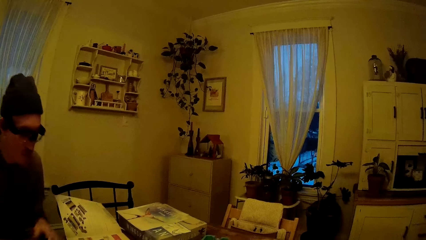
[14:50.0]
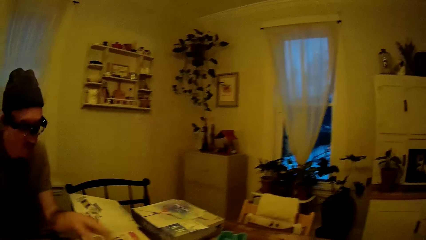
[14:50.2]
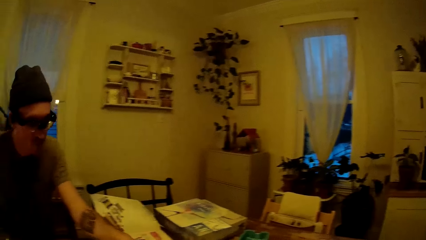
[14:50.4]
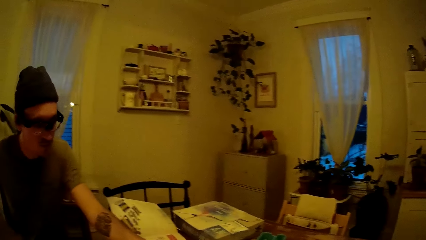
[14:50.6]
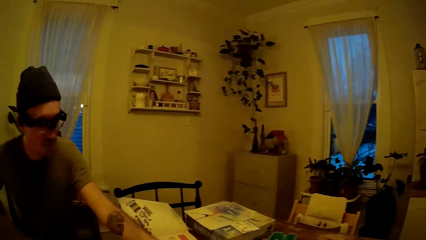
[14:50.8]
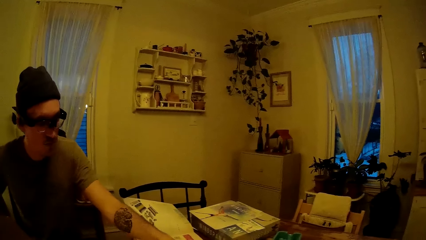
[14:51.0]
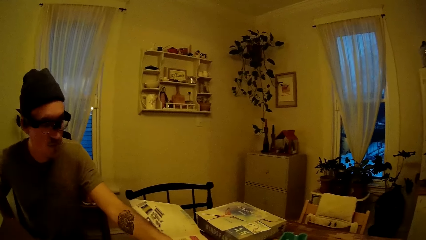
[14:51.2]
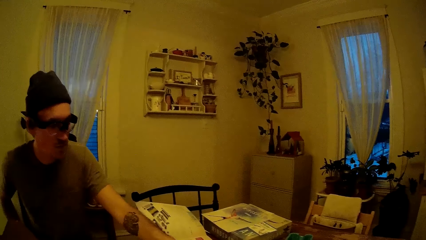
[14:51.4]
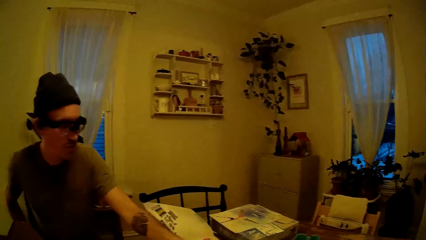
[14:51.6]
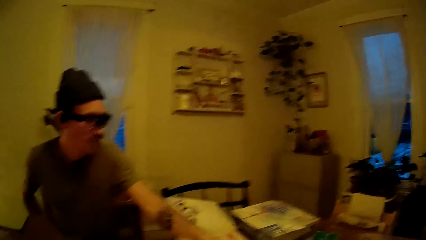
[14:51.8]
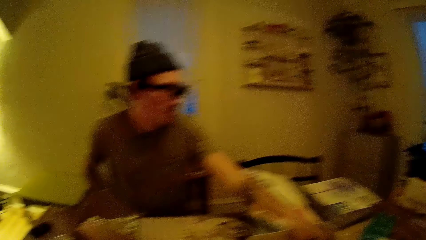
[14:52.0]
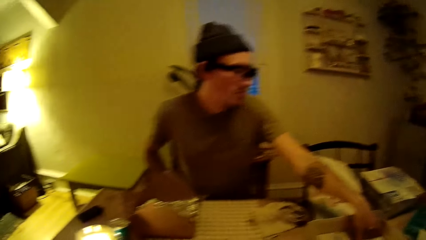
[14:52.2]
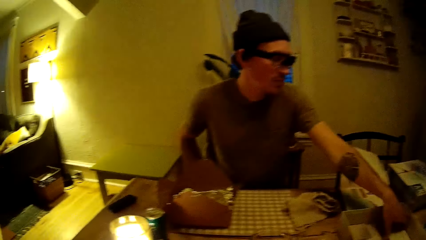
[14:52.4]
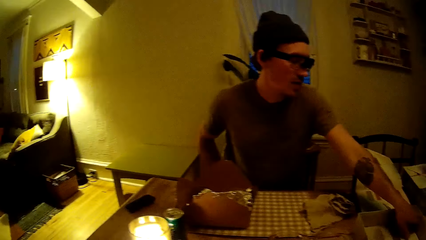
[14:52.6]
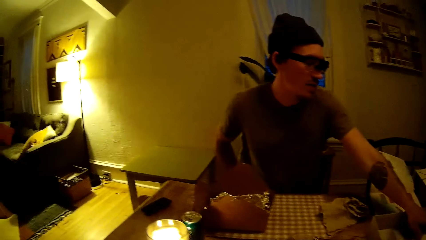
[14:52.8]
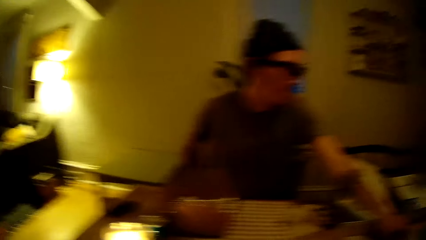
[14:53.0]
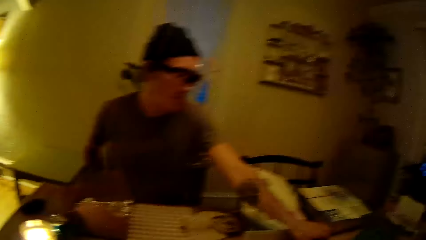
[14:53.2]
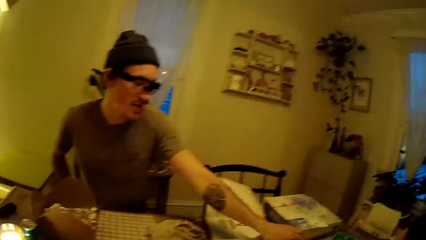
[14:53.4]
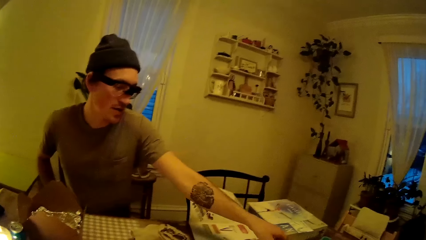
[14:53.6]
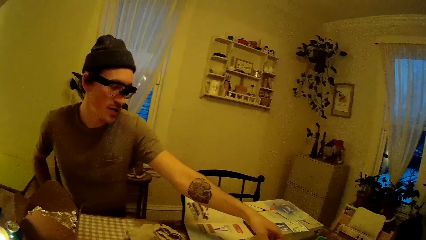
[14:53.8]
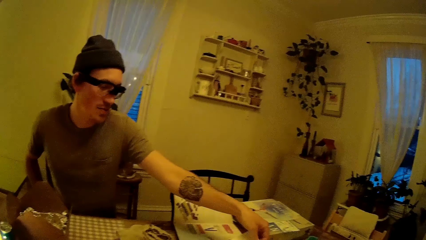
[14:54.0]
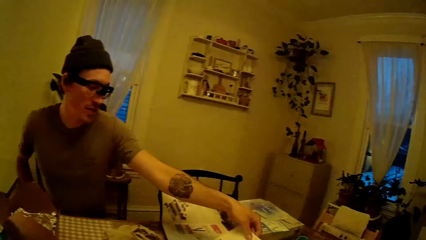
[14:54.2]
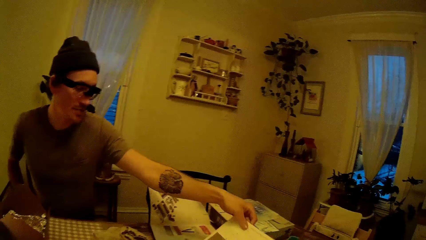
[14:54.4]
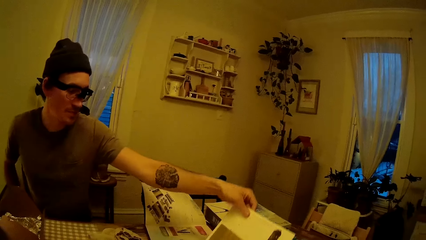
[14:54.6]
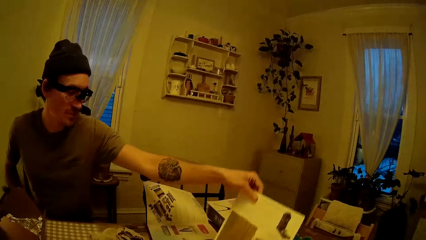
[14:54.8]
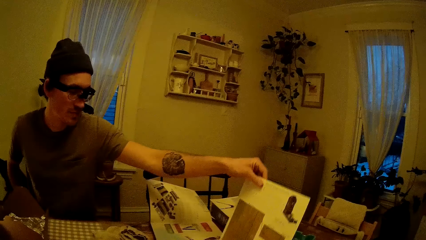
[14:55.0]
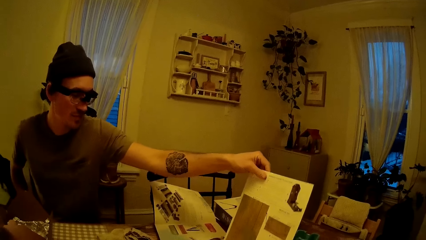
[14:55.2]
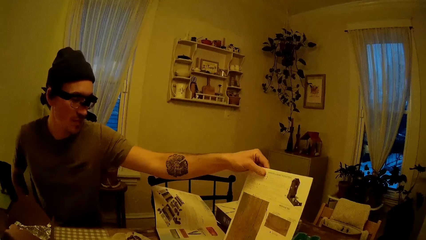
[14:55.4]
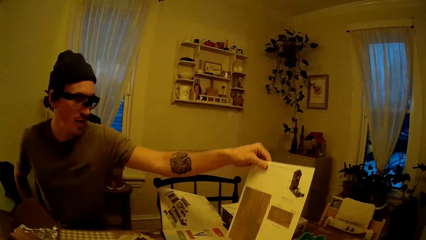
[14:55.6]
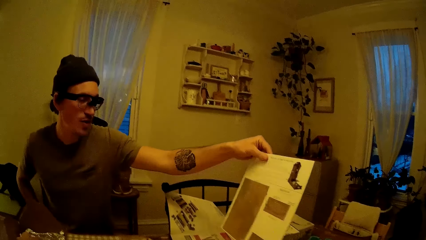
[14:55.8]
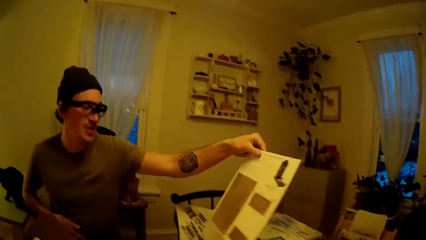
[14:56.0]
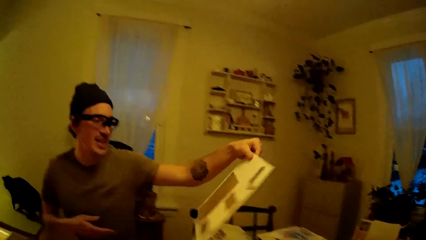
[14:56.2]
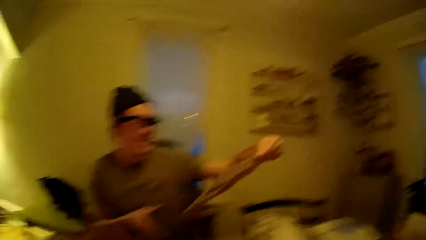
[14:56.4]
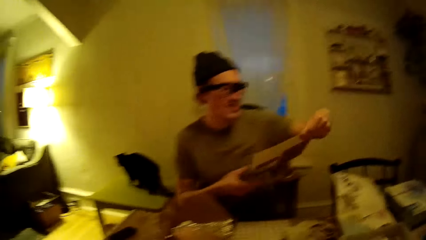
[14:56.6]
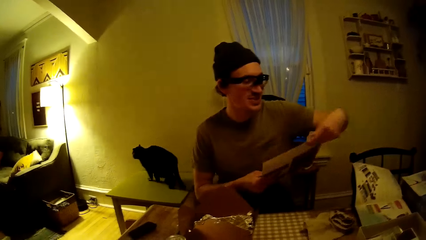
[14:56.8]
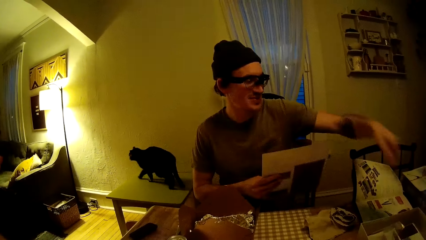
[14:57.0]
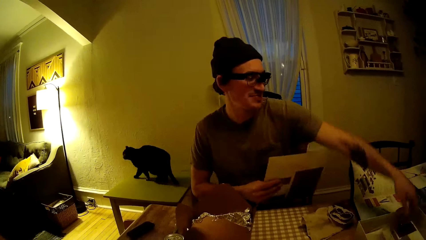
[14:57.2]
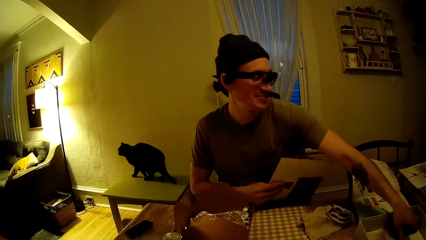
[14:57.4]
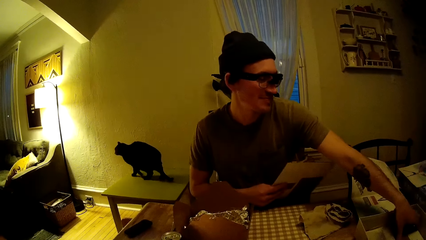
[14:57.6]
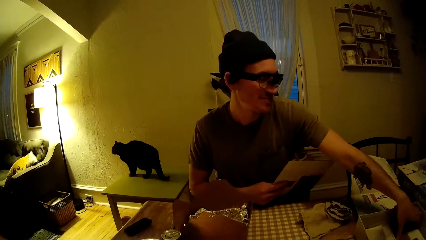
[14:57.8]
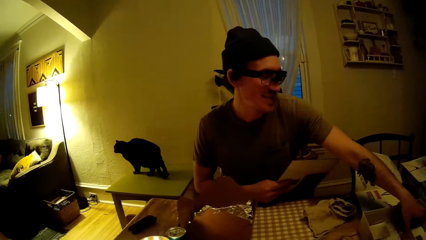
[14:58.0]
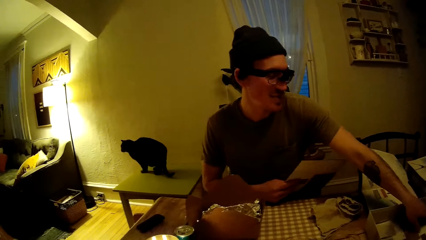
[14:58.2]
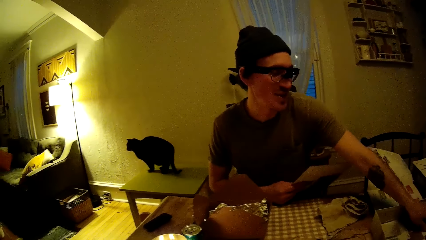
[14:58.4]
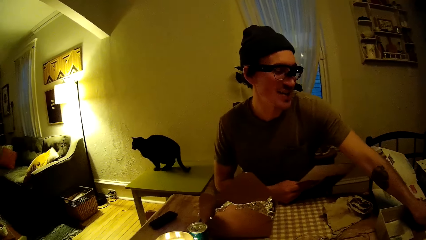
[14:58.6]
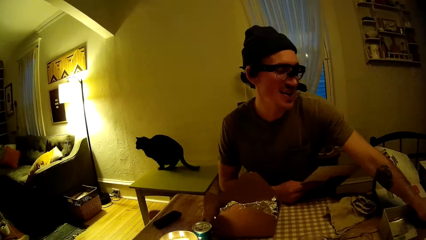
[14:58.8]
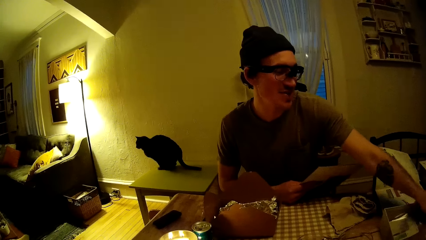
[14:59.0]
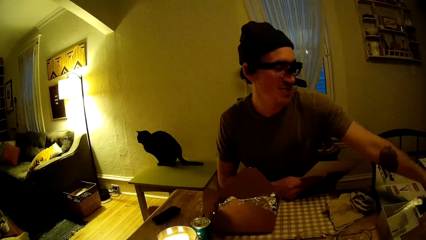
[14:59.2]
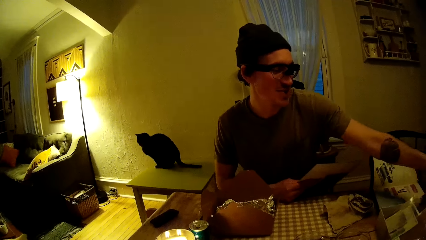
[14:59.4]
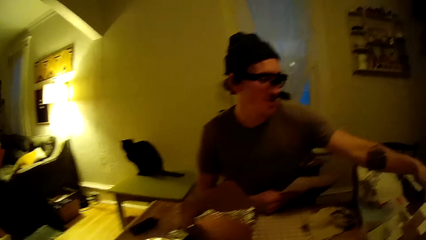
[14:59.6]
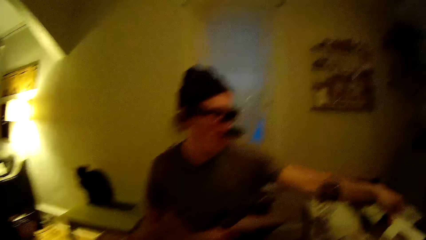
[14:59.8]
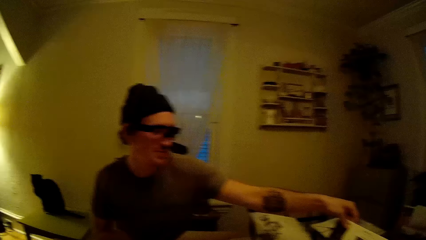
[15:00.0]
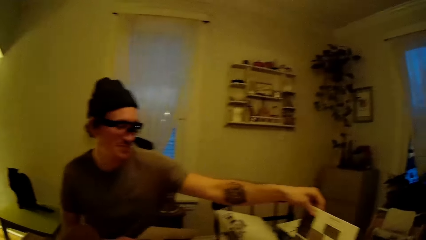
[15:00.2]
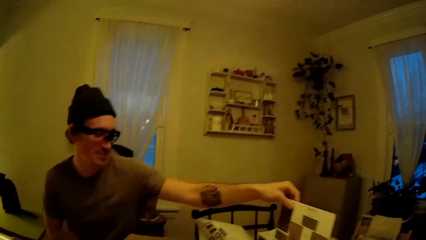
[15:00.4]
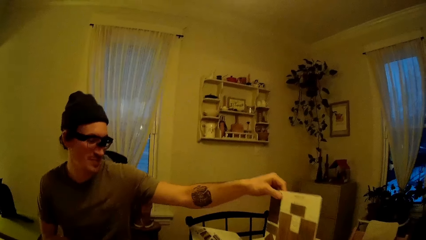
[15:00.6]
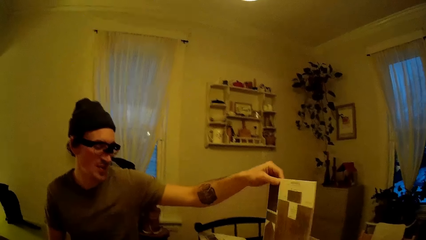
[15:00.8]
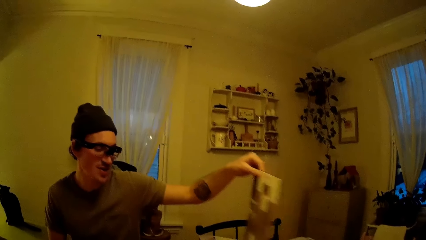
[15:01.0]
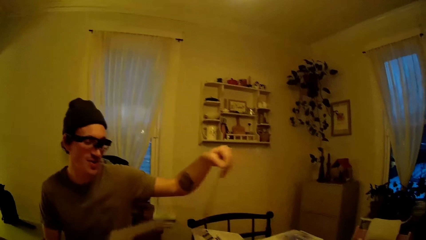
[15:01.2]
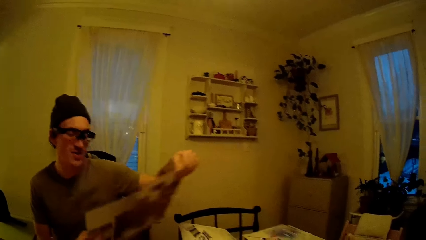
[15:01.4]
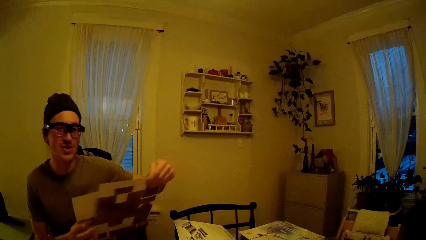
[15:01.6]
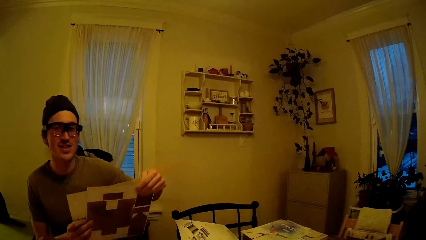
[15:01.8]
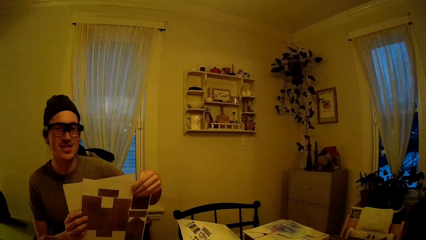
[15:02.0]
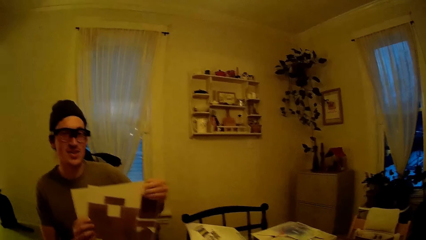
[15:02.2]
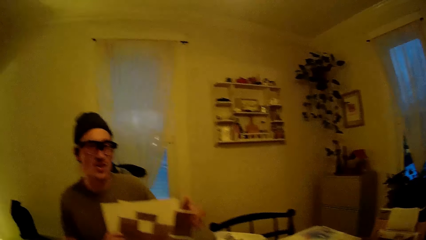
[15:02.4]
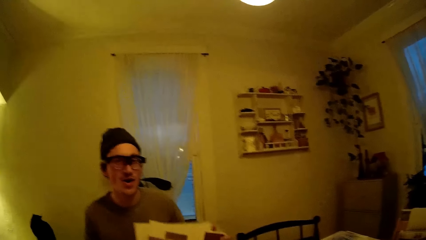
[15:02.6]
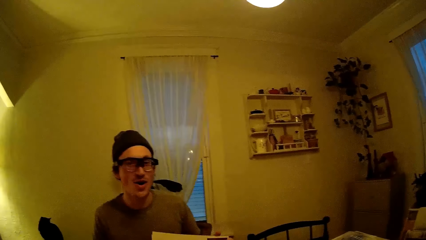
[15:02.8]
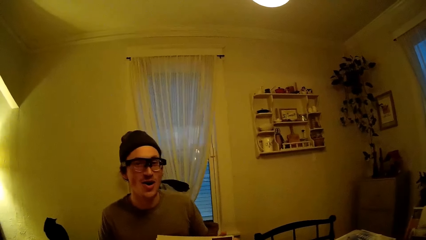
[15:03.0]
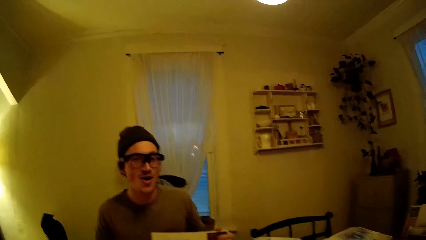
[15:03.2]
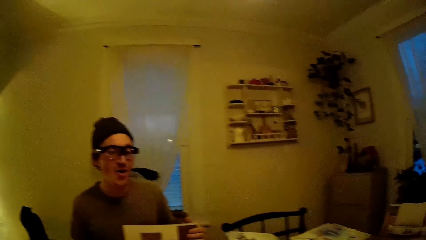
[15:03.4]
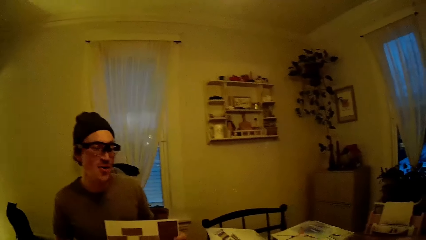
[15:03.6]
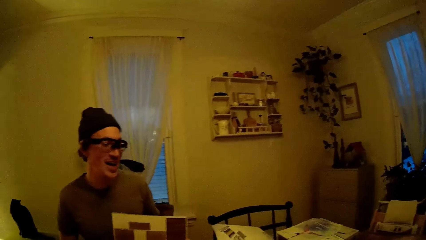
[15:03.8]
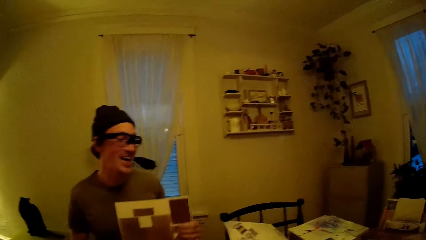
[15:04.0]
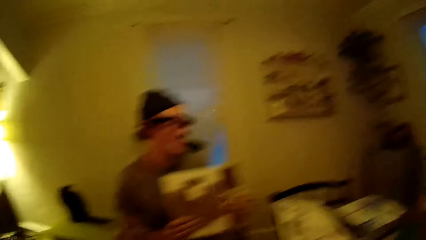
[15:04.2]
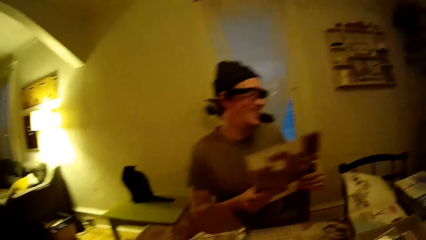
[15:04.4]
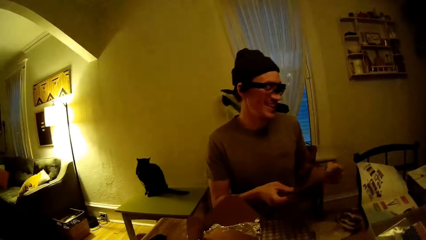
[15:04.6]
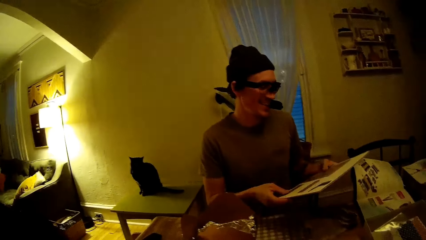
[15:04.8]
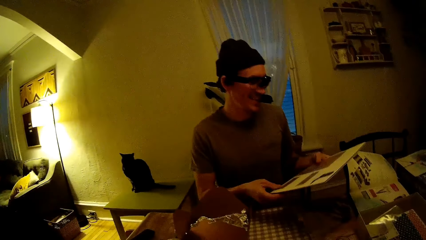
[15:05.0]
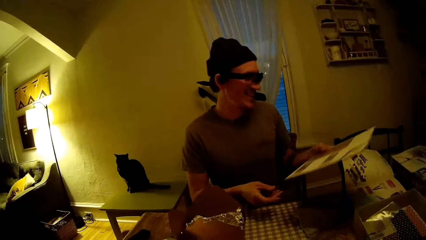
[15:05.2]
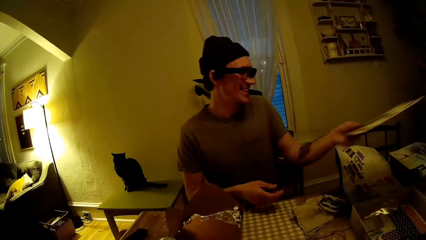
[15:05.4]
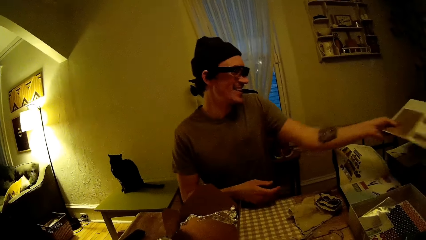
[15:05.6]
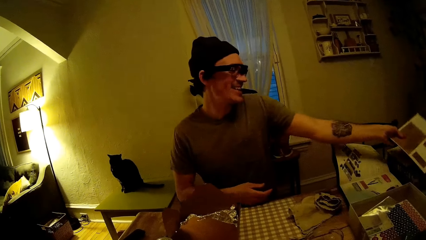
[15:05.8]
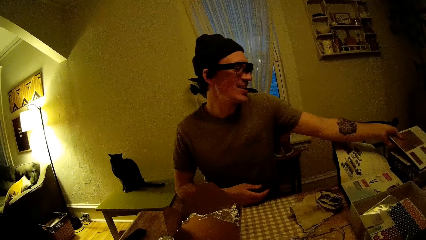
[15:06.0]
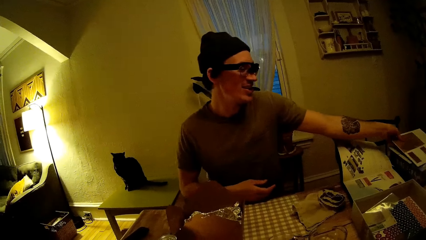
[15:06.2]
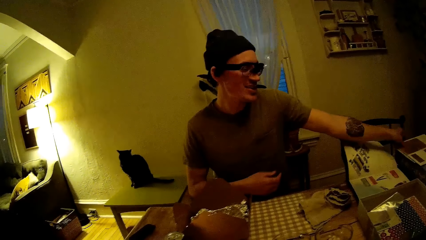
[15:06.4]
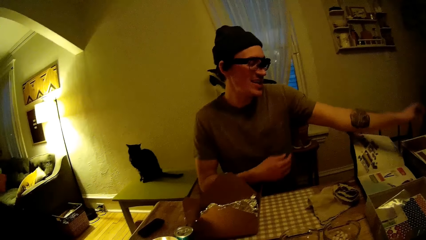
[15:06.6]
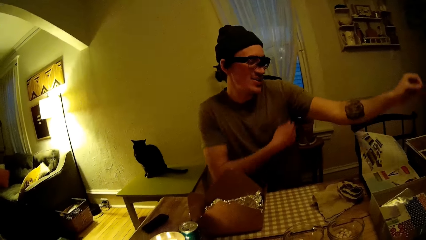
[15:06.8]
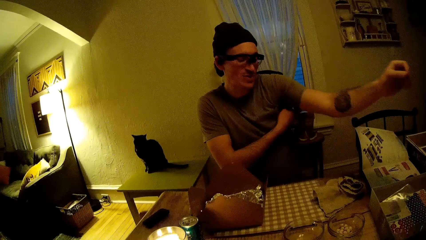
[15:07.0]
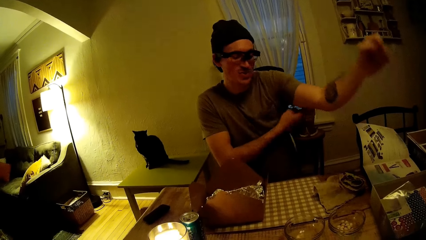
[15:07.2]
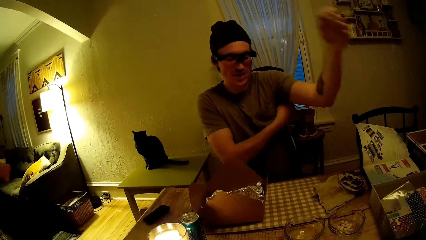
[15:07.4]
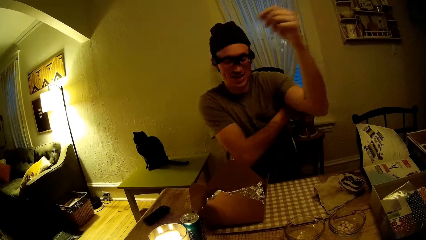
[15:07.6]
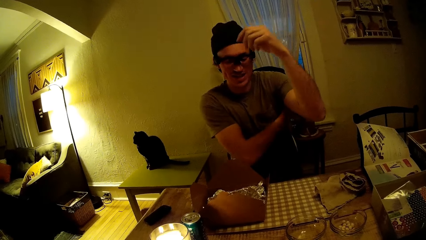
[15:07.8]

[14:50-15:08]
The camera wearer looks through a window. The man picks up a paper board from the box on the table with his left hand. The camera wearer looks at the man. The man holds the paper board with both hands. The man picks up the paper board from the box on the table with his left hand. The man converses with the camera wearer and holds the paper boards with both hands. The camera wearer converses with the man. The man places the paper board on the box on the table with his left hand.
